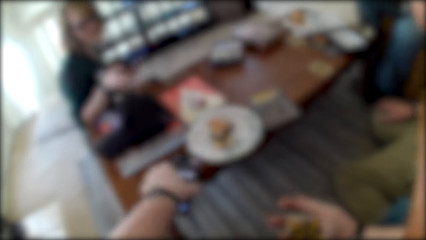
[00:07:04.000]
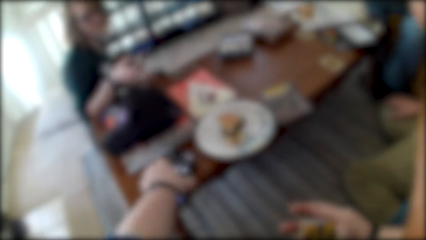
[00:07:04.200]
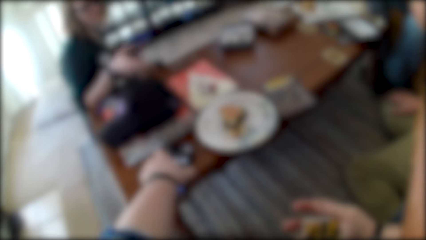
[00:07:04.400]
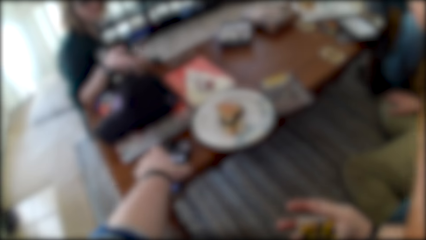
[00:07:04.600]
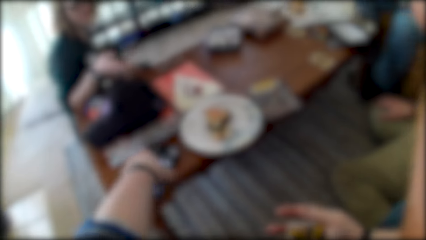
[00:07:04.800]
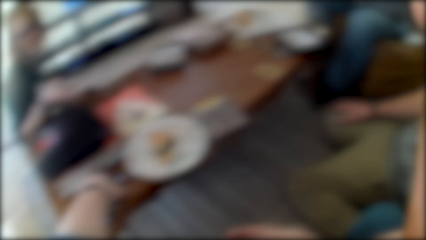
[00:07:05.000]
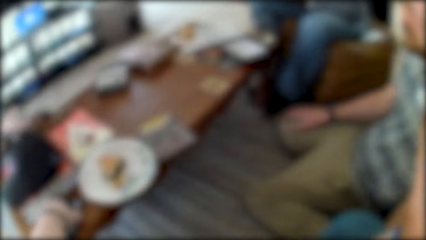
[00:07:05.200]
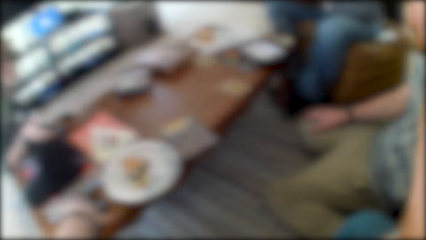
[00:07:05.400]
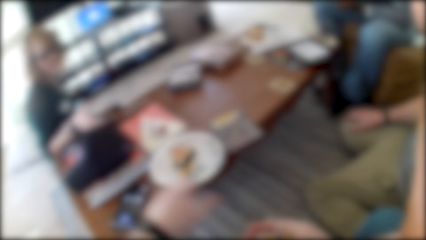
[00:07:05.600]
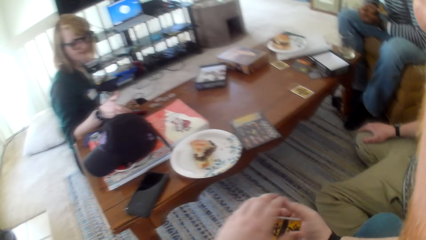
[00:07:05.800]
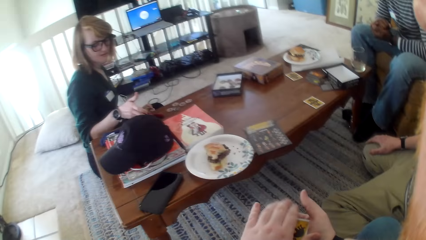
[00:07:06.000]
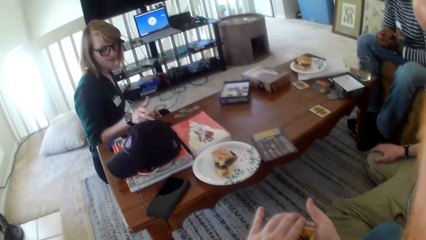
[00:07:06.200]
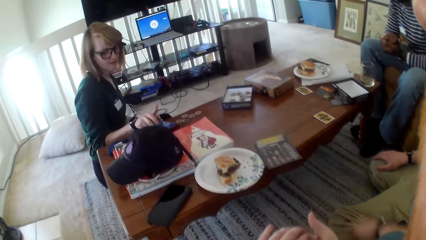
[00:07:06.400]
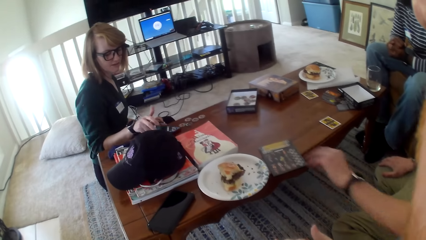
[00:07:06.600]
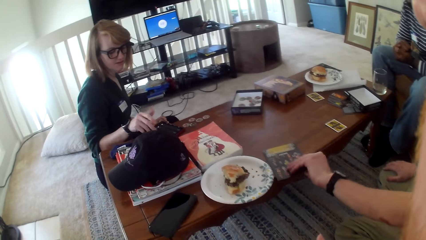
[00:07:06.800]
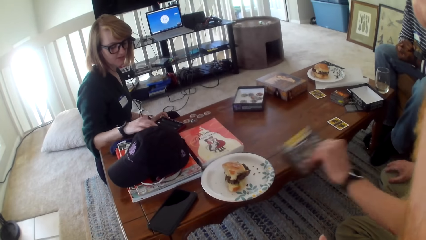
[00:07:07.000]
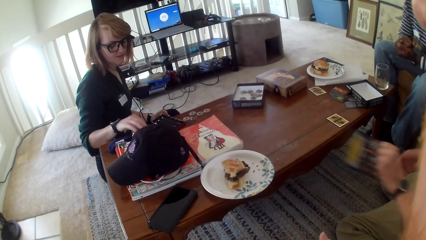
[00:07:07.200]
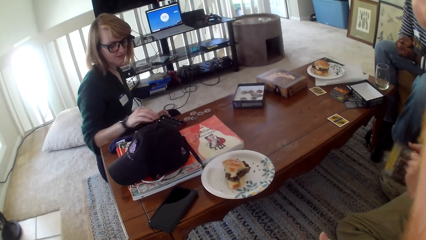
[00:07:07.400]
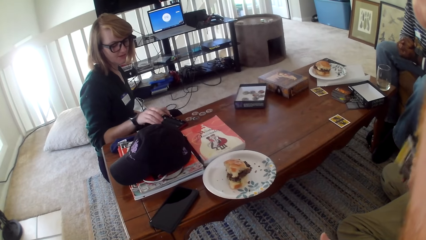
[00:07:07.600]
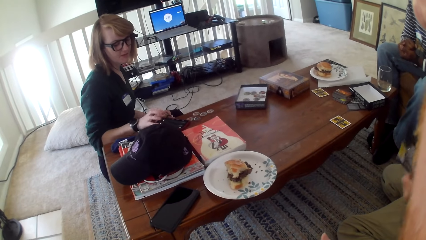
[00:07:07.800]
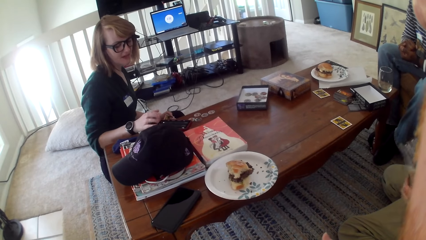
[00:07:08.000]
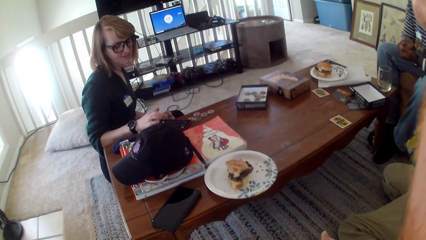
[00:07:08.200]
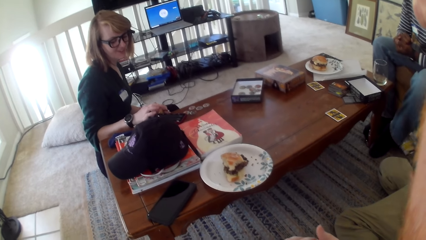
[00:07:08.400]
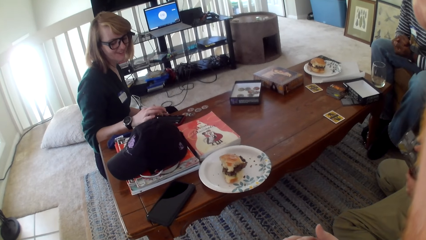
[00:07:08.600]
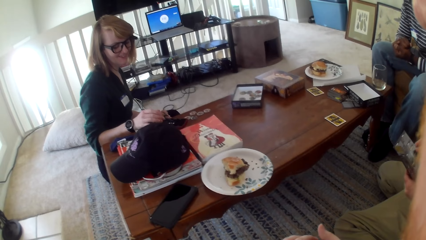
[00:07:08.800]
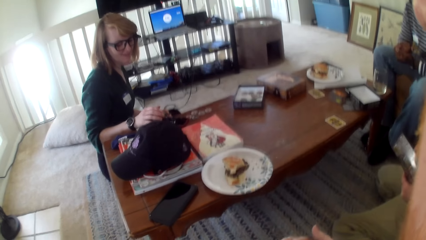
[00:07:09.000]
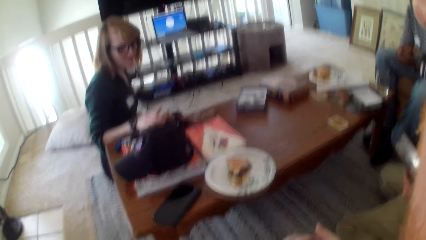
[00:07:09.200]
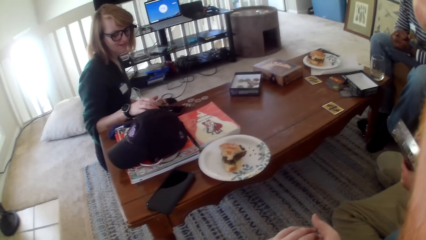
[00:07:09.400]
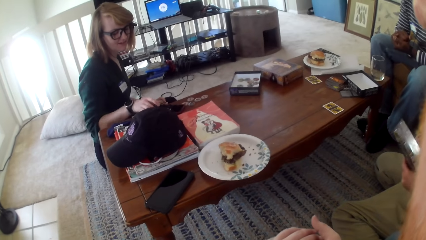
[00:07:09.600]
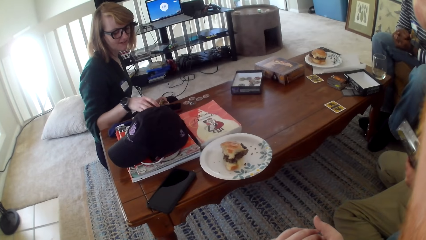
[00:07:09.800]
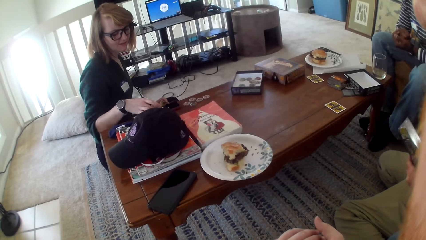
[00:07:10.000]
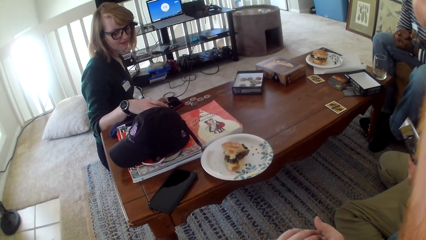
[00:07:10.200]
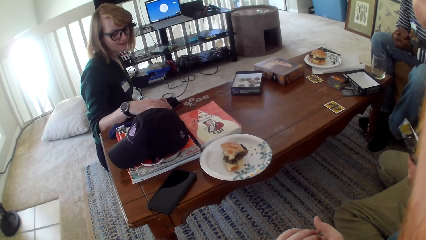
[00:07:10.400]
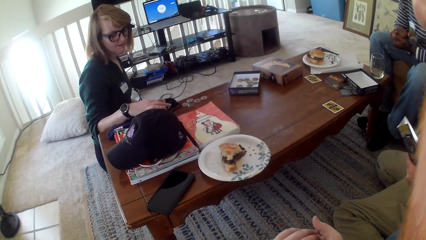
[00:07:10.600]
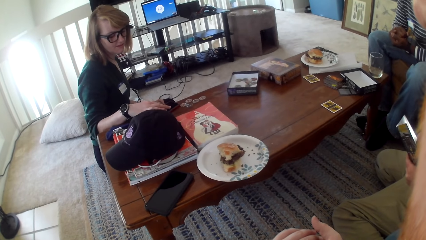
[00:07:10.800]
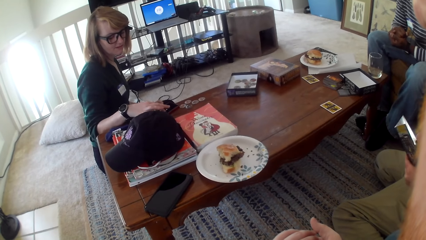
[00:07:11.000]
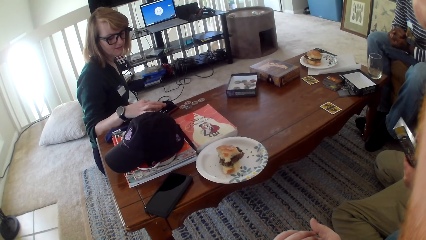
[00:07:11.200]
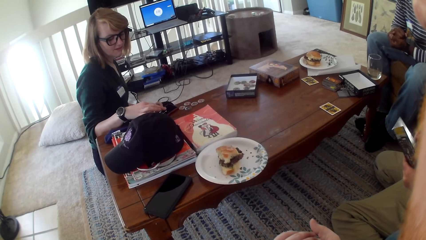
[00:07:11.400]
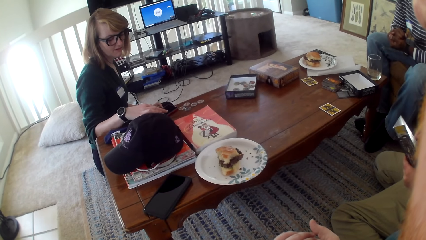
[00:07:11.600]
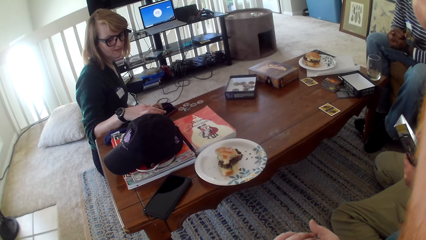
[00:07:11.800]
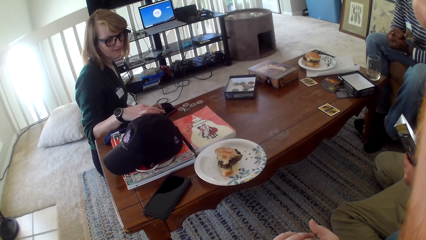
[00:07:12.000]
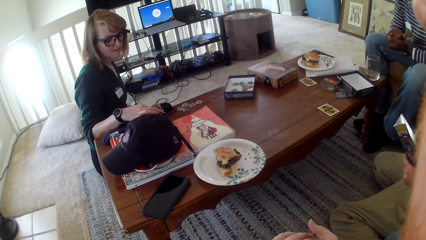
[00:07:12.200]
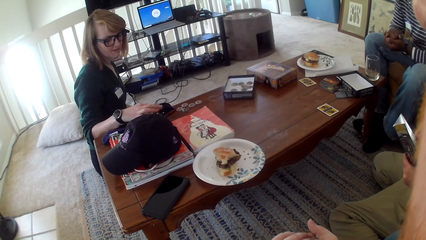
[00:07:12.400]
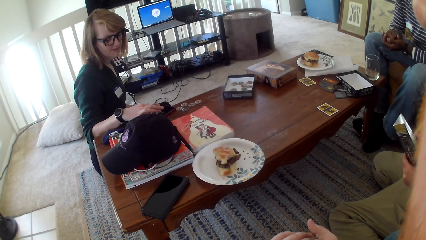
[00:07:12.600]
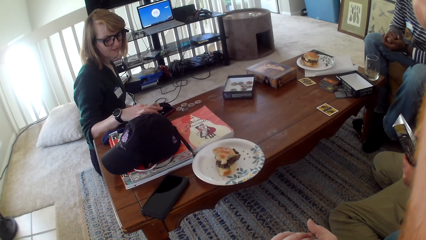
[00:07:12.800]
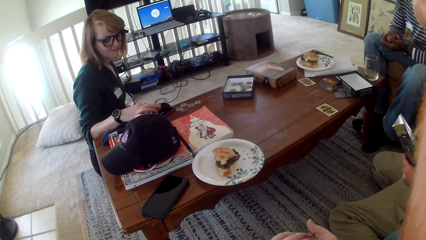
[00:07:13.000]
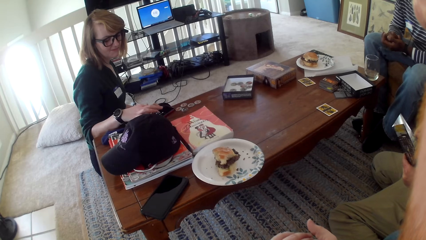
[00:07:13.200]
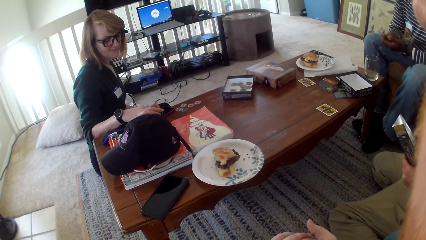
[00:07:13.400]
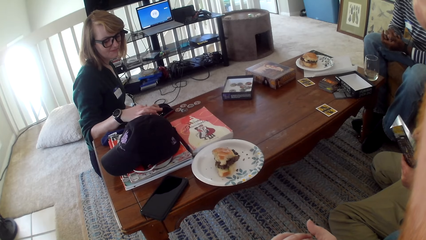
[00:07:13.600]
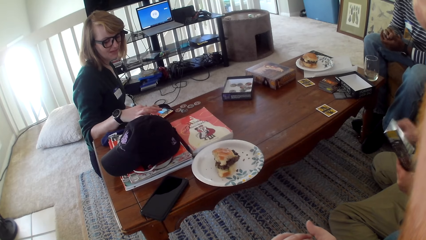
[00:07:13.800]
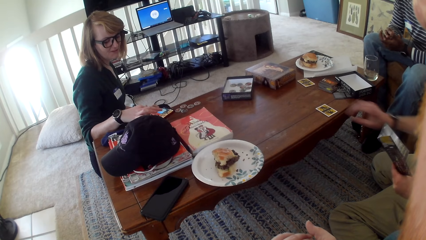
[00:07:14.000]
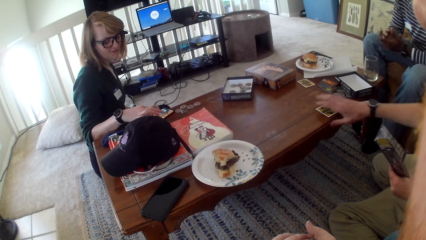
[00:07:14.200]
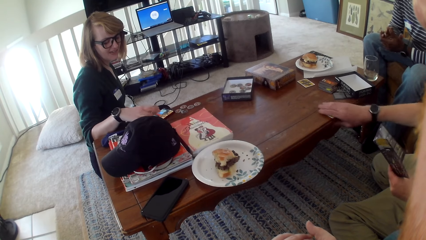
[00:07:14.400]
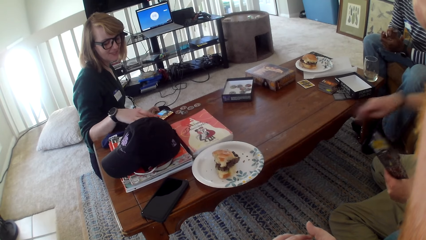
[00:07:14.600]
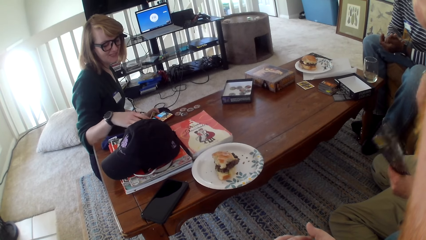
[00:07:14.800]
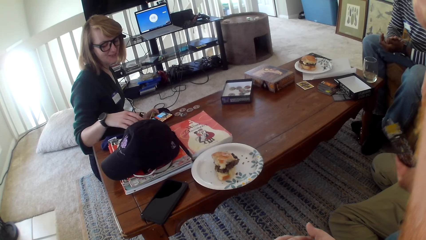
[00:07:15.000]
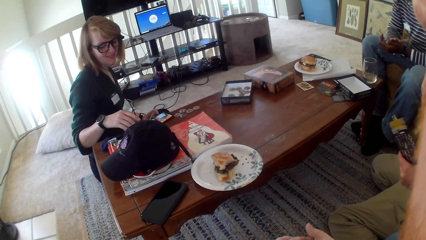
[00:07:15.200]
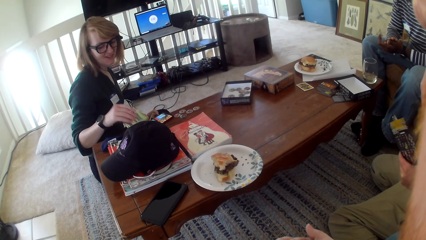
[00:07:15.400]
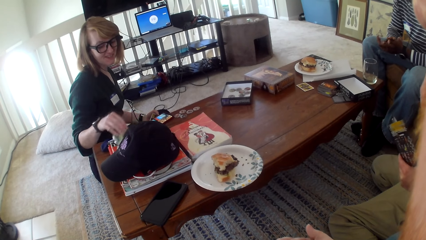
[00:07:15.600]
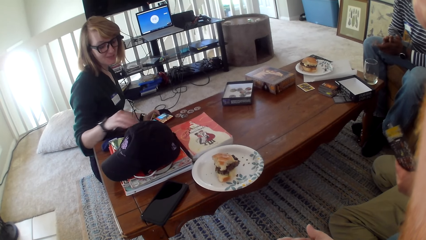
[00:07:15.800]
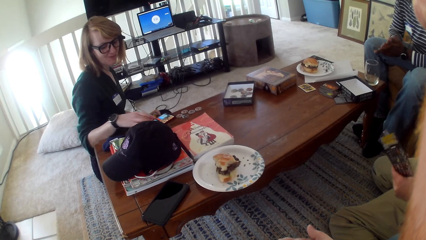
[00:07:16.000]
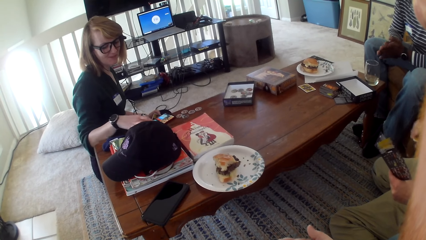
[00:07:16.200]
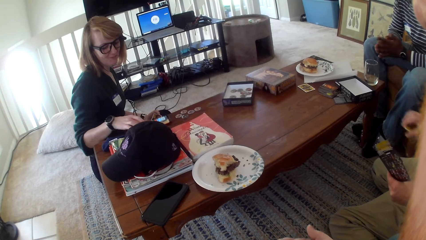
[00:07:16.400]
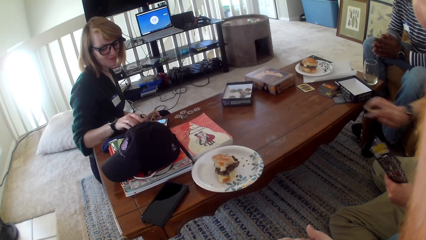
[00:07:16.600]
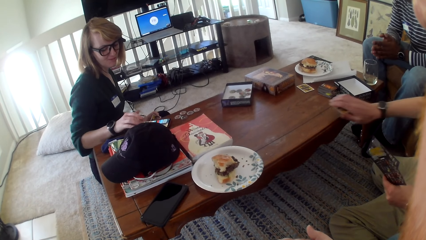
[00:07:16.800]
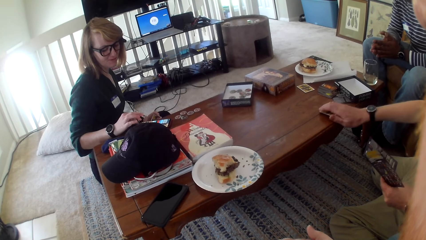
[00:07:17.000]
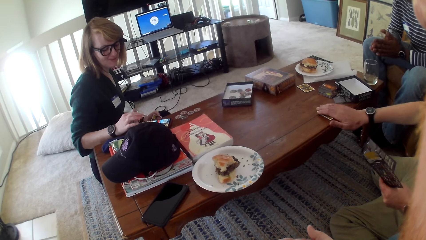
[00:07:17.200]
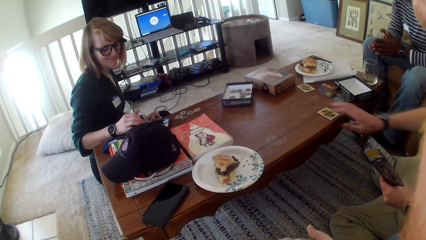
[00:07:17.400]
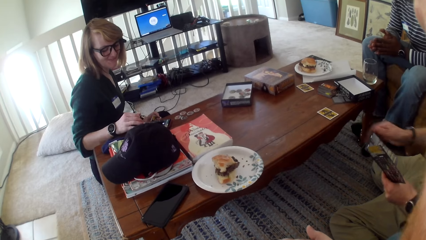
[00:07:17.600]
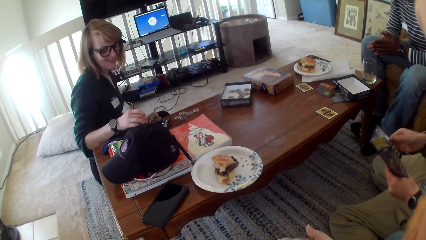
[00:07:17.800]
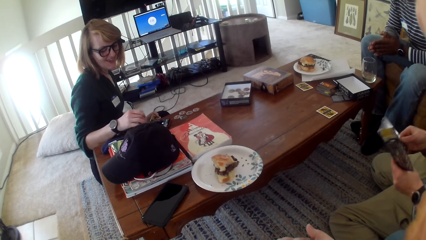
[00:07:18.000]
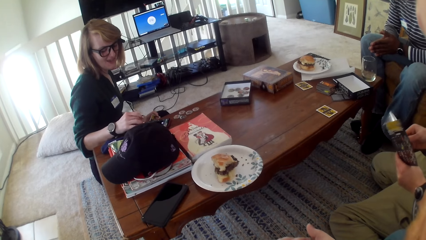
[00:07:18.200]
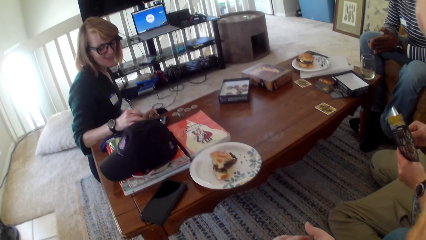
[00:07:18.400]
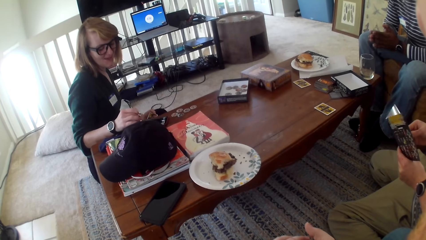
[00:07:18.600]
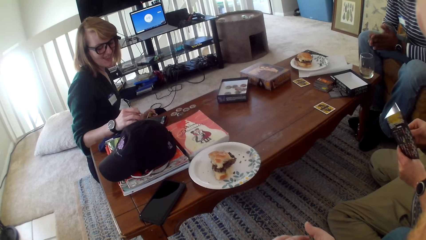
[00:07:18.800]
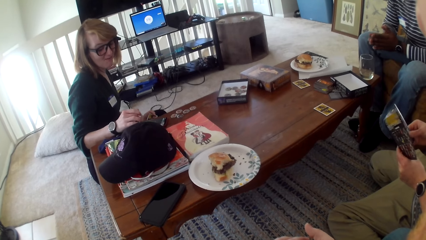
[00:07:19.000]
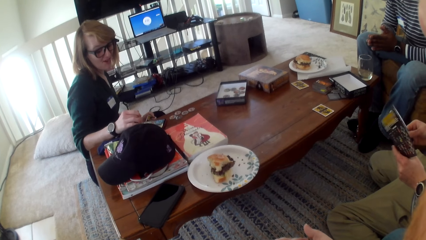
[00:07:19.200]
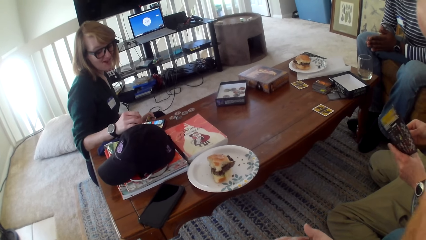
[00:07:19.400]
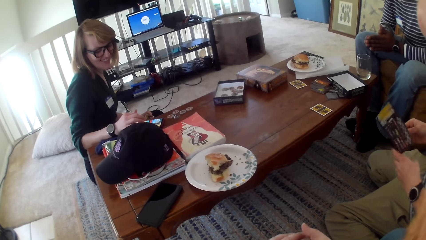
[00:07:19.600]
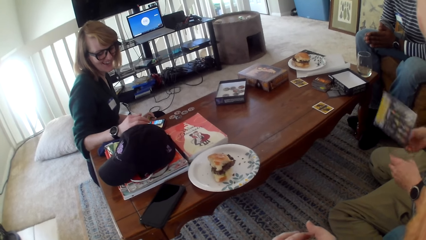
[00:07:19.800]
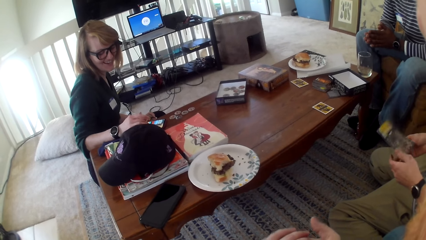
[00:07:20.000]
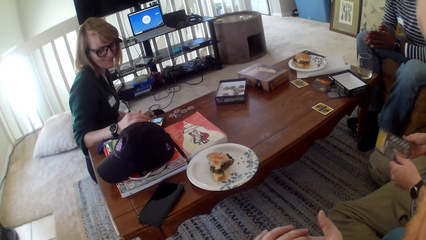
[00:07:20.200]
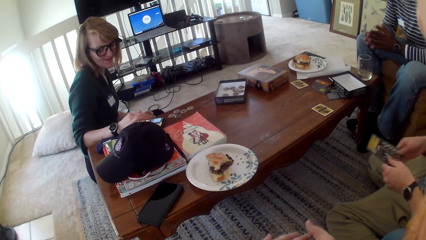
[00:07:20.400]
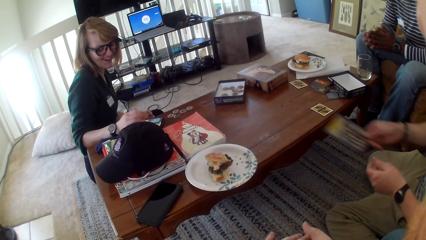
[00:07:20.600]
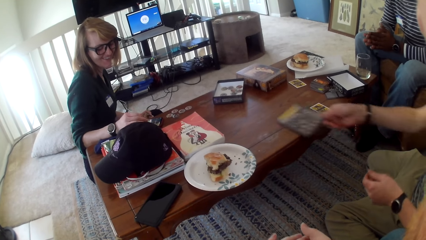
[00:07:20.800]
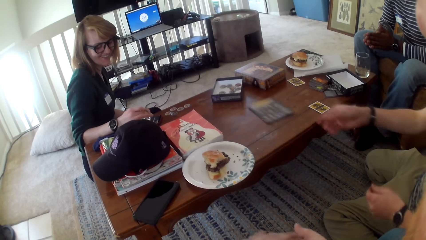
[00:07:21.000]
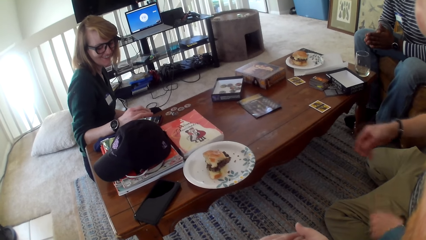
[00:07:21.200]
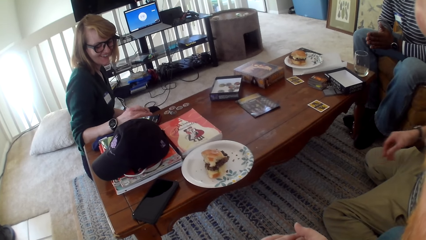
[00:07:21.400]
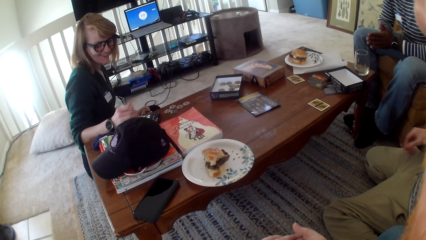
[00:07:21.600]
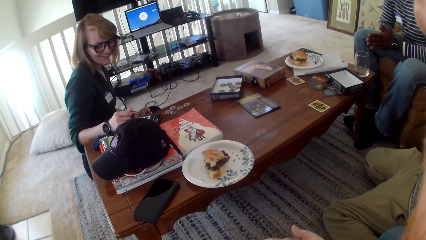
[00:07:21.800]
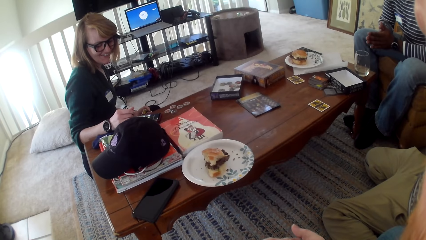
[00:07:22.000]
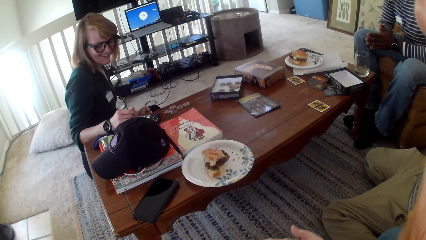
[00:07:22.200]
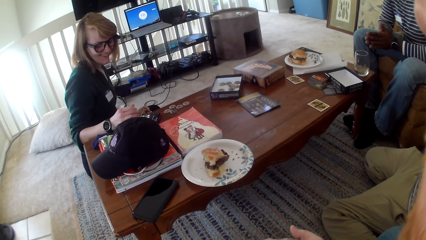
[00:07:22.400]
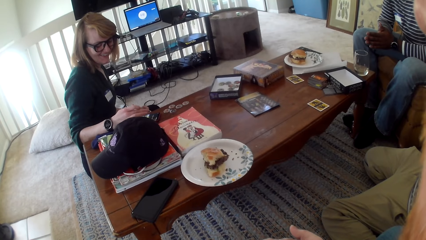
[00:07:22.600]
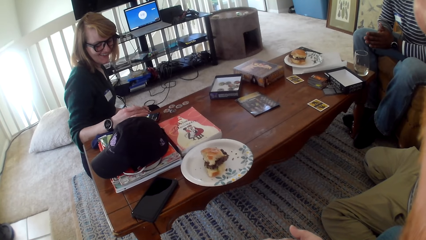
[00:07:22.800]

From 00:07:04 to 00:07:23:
The camera wearer uses the phone, puts the phone on the table and talks. A woman uses the phone on the table. A man picks the paper from the table. The camera wearer talks. The woman talks. The woman uses the phone. The woman scrolls through the phone. The man picks the card on the table. The woman talks. The camera wearer moves the phone on the table. The man puts the card on the table. The camera wearer laughs. The woman talks. The camera wearer talks. The woman talks. The man throws the paper on the table.
